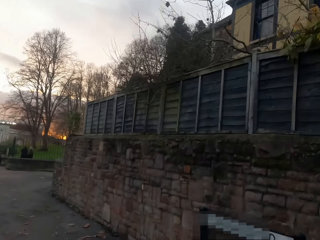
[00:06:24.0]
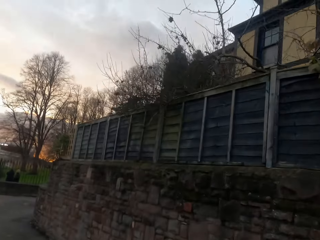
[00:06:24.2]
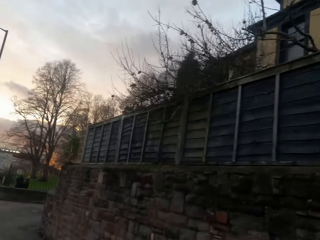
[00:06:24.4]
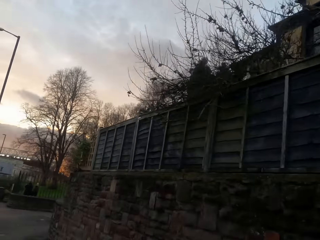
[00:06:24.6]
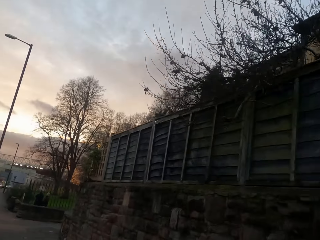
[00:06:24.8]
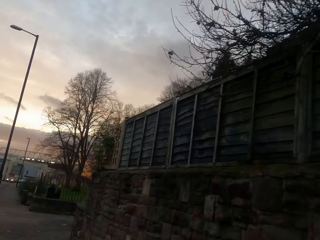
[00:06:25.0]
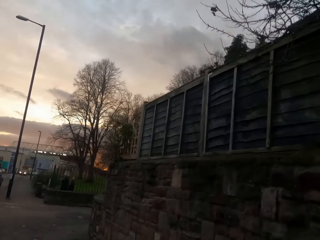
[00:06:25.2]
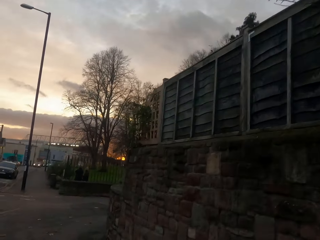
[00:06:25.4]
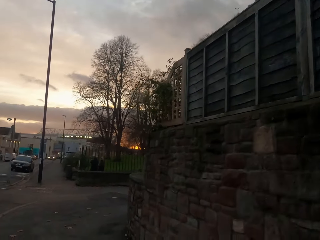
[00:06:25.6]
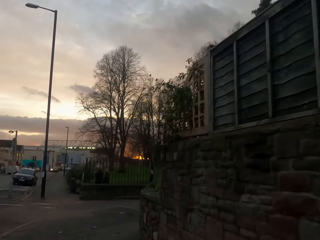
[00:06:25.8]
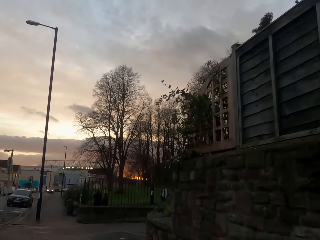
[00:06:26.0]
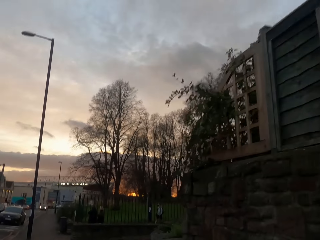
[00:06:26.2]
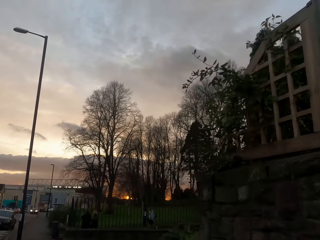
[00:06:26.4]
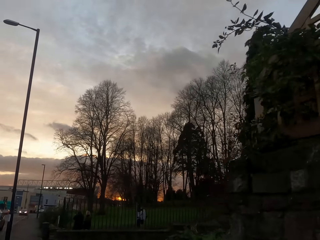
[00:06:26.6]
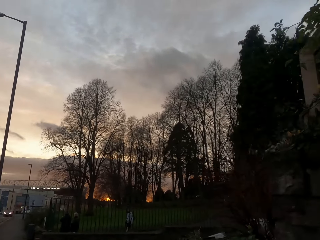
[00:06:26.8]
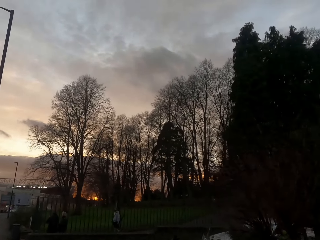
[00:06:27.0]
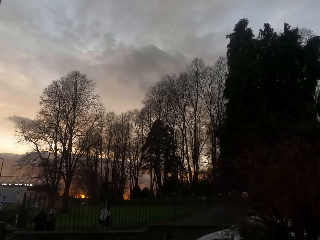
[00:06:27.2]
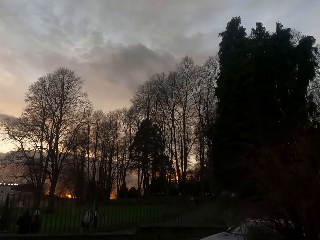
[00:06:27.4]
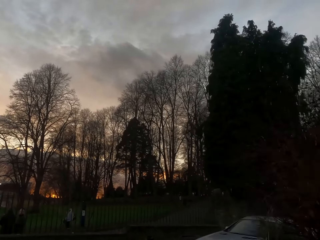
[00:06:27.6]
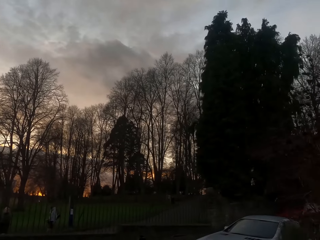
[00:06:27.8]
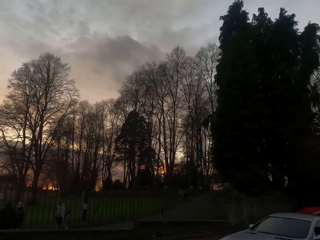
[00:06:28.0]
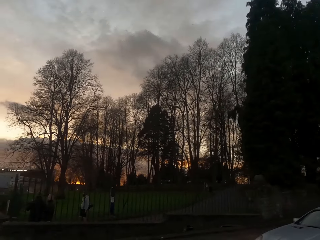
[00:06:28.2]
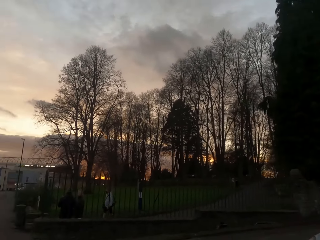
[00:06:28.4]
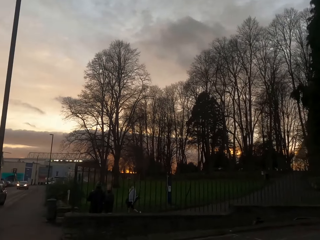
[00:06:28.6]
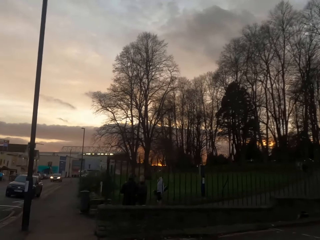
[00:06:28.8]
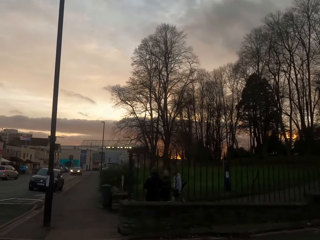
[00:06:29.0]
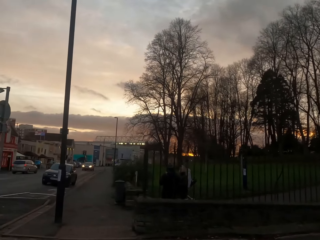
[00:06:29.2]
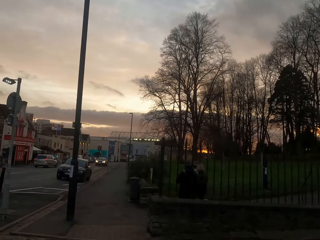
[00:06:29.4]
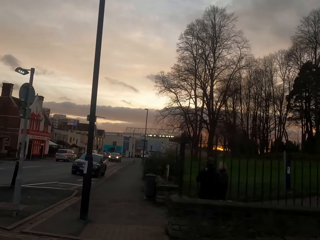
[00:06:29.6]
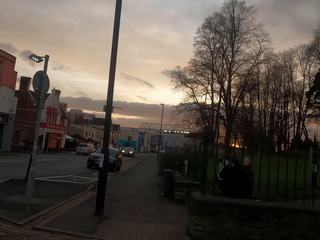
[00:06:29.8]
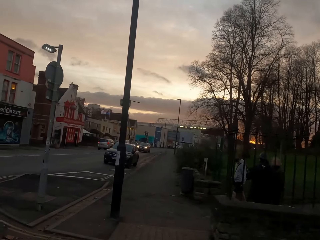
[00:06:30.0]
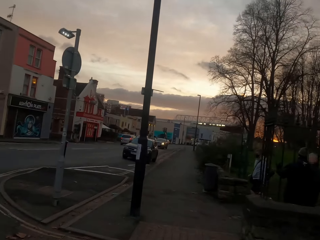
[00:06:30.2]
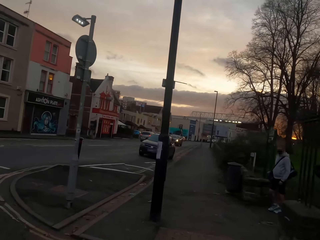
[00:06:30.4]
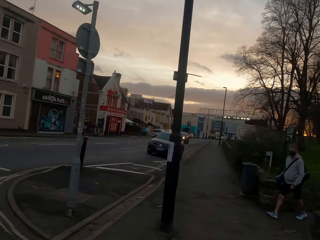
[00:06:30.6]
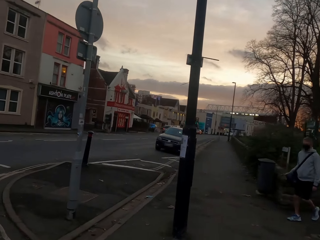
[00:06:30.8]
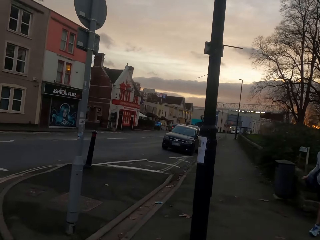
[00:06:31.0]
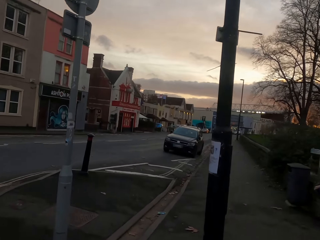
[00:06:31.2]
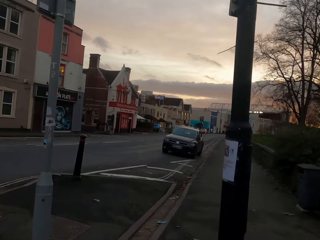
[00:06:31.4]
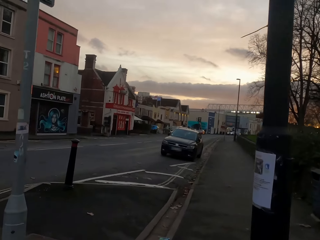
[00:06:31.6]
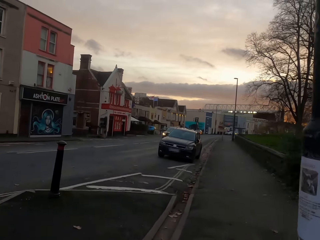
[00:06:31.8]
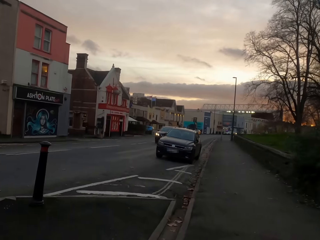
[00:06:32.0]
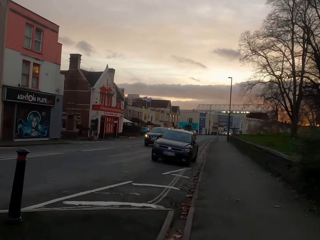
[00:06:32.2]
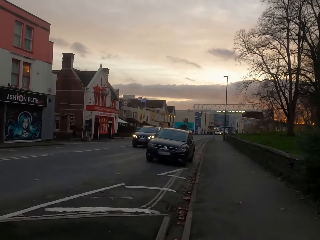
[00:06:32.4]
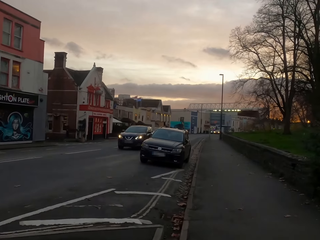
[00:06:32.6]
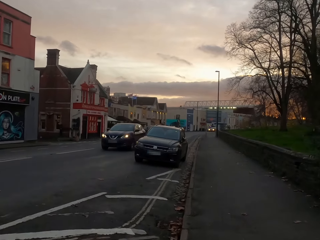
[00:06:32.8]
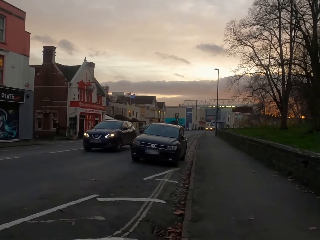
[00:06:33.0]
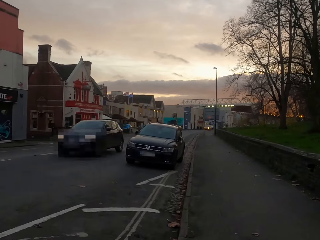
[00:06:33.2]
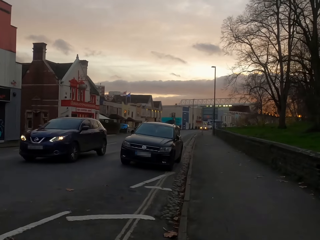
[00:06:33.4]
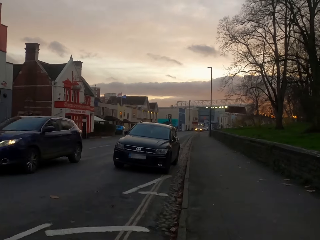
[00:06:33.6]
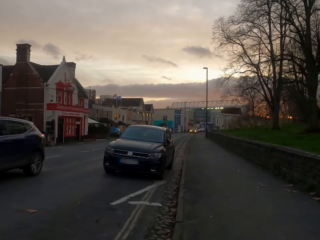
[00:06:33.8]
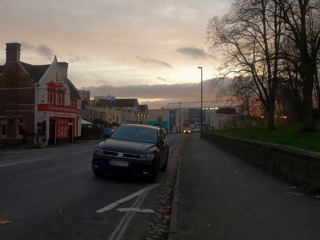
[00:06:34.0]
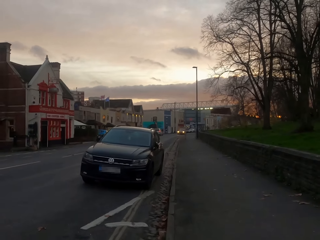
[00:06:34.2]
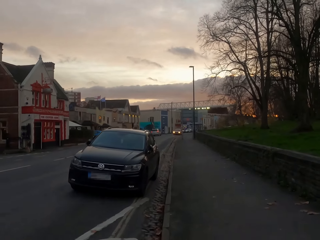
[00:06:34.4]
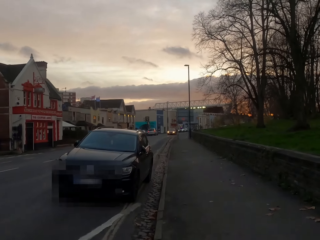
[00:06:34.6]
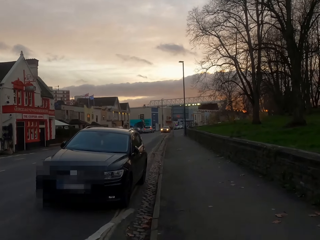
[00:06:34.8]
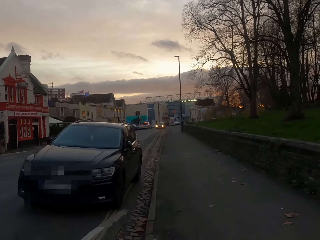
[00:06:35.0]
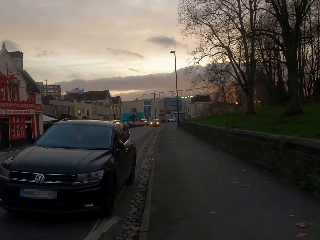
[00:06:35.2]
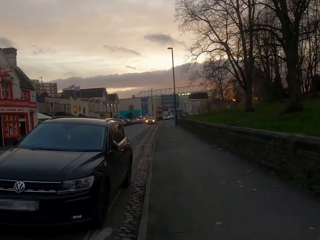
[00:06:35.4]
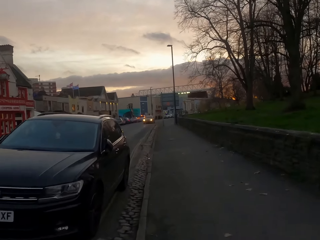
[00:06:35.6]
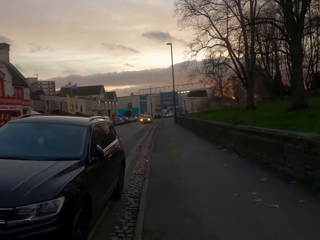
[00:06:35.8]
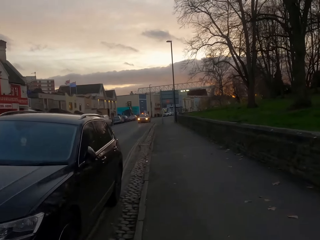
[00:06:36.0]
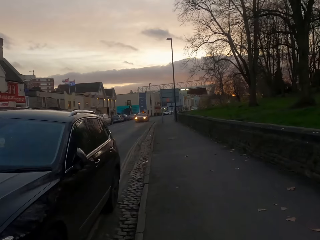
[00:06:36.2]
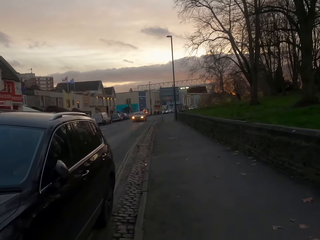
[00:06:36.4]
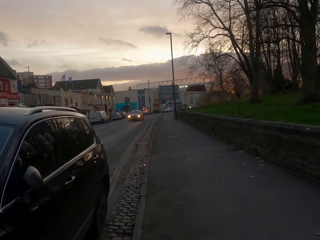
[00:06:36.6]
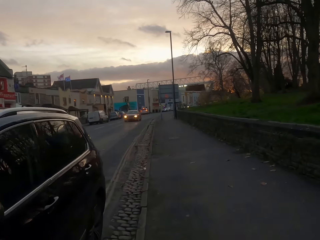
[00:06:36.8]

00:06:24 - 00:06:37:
The camera wearer jogs on a sidewalk. A jeep drives past them.

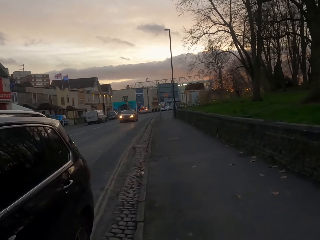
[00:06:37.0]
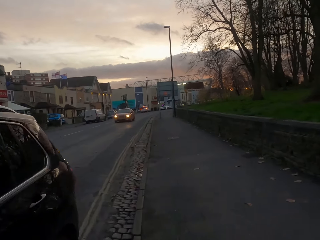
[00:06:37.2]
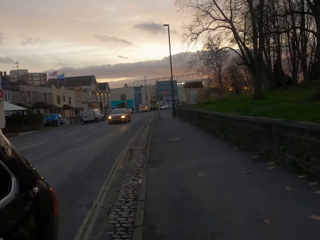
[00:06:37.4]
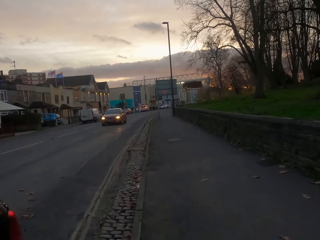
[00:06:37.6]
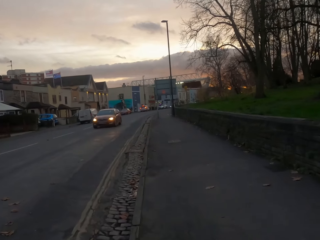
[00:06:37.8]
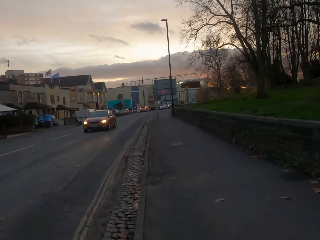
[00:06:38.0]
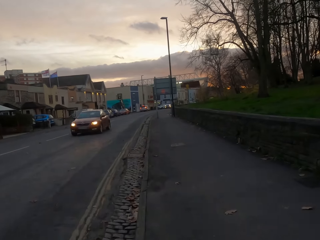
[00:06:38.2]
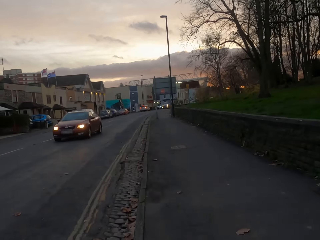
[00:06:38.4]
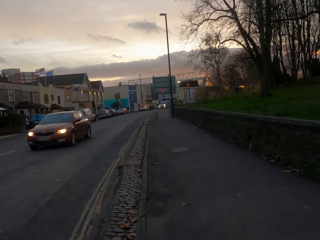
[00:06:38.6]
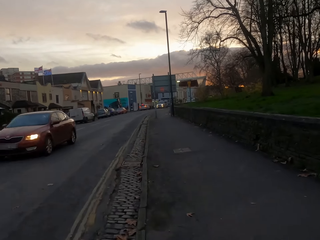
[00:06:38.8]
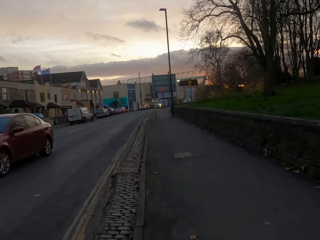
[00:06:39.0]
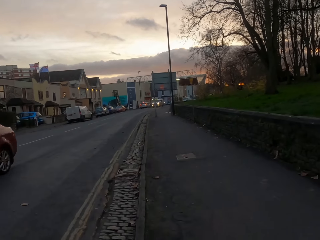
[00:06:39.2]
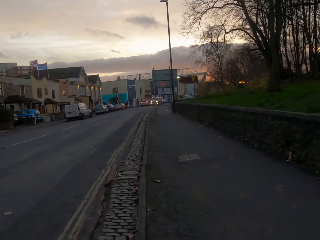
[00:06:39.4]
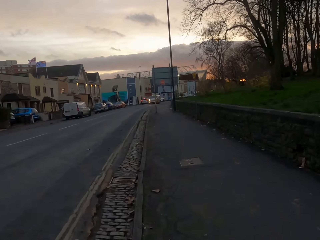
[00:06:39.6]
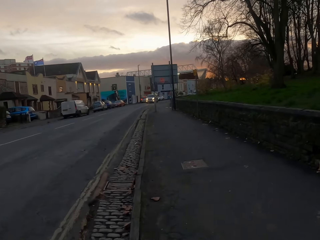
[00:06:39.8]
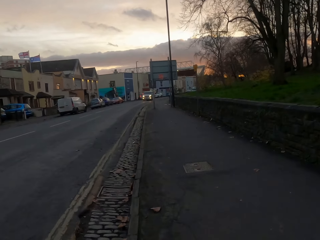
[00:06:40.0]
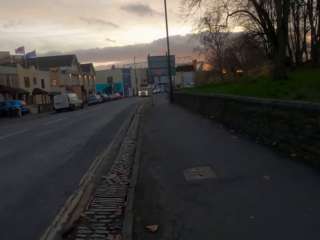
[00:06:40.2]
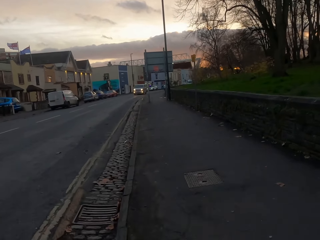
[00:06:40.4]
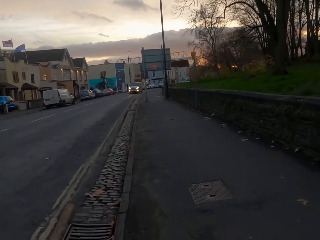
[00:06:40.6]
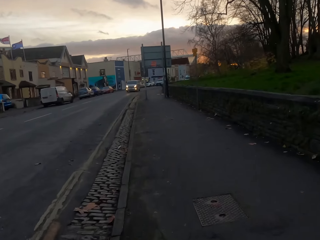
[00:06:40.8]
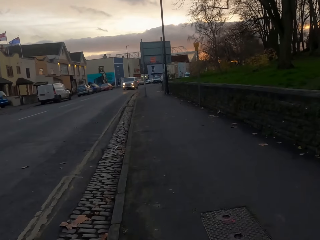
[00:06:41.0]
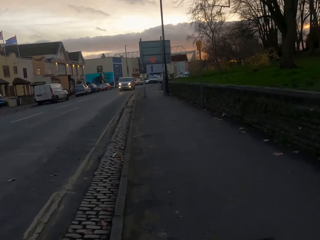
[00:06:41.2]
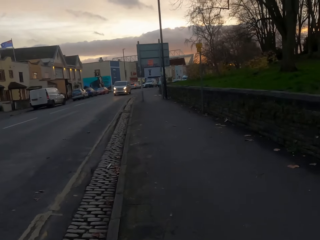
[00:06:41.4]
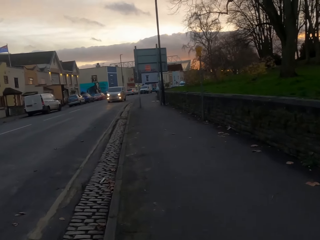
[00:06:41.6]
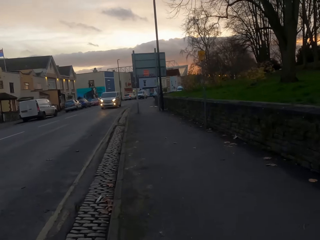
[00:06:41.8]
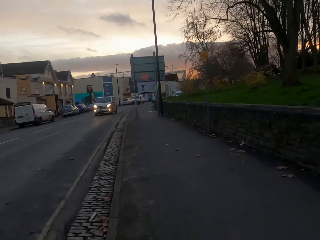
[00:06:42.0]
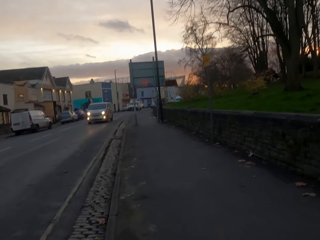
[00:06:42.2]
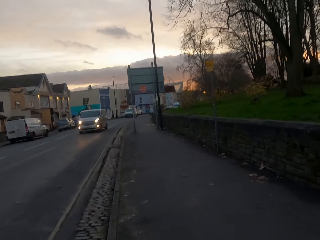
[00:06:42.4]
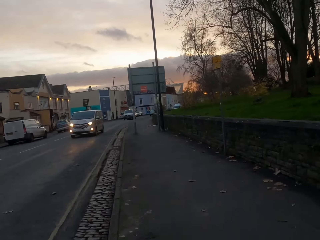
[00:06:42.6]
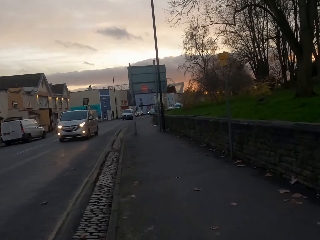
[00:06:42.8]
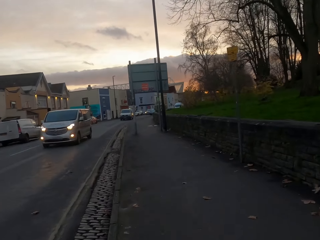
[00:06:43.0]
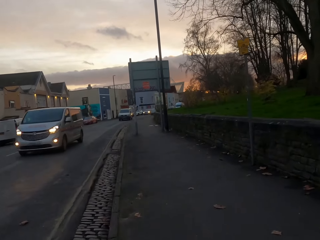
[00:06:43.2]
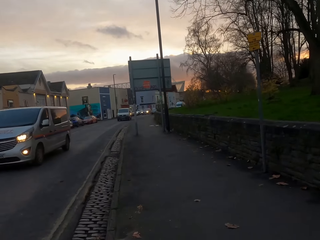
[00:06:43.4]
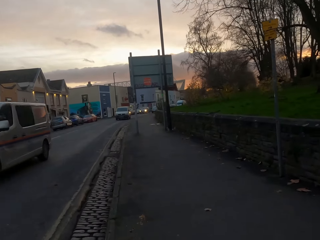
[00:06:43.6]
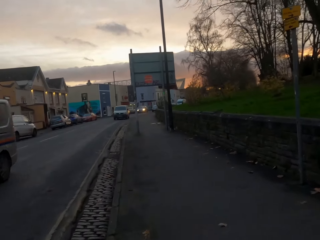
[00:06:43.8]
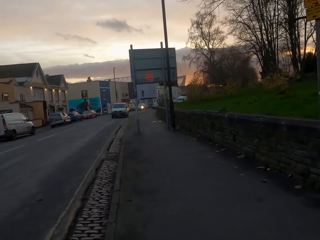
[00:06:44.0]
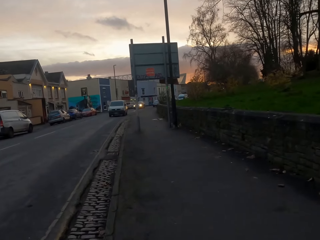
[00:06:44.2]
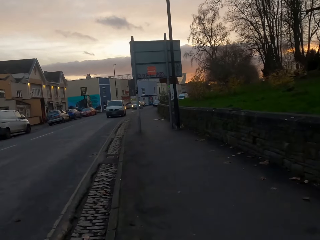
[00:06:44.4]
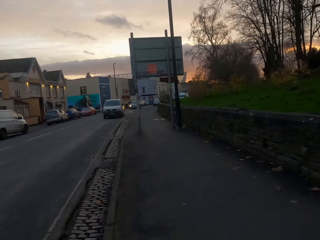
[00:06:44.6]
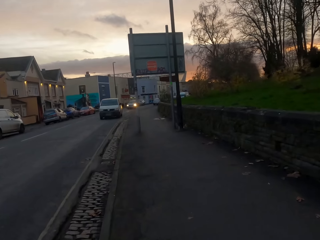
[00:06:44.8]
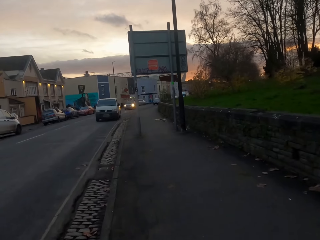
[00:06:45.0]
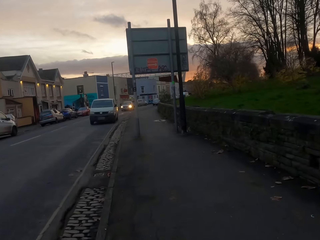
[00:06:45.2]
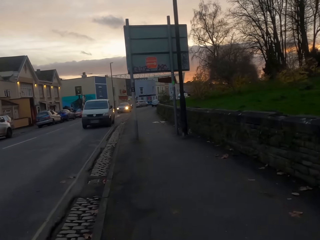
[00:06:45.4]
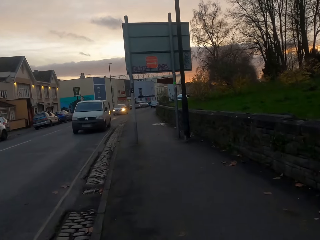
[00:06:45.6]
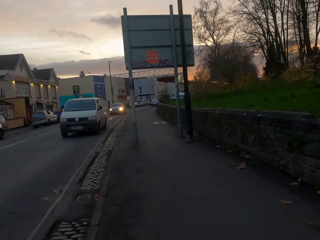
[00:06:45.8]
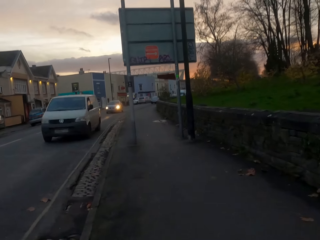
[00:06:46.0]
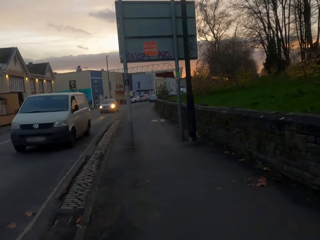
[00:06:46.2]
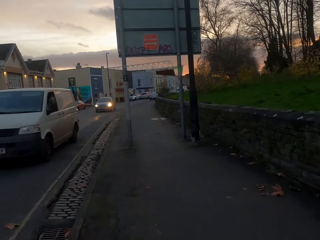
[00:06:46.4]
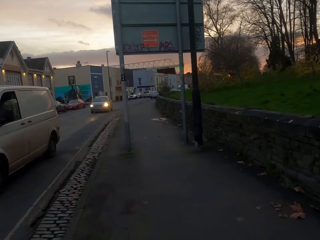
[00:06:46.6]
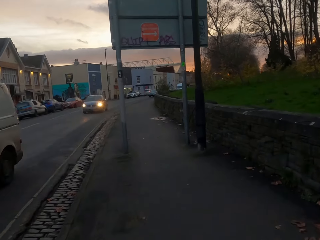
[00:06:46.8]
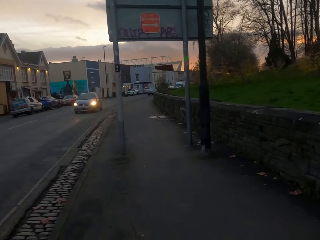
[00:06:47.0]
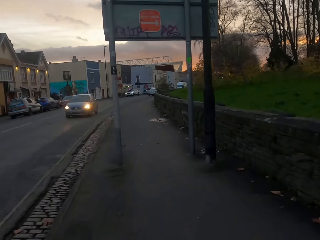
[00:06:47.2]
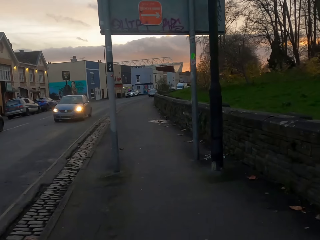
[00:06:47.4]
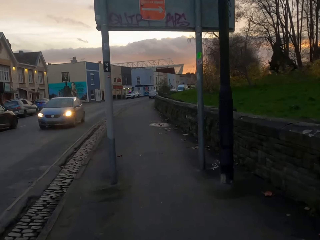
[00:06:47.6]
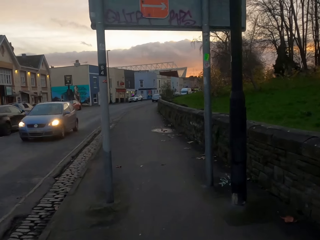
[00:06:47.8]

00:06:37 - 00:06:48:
A red car drives past the camera wearer. A white bus drives past them. A white van drives past them.
